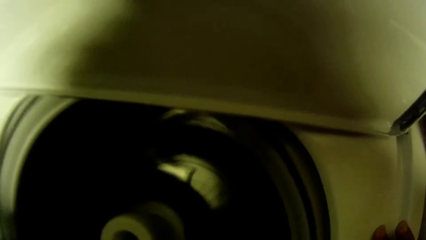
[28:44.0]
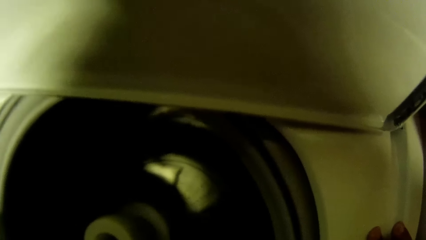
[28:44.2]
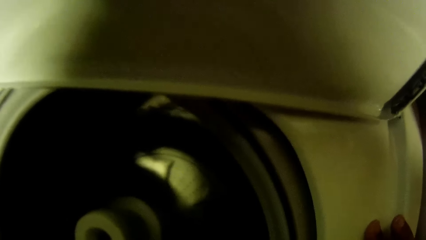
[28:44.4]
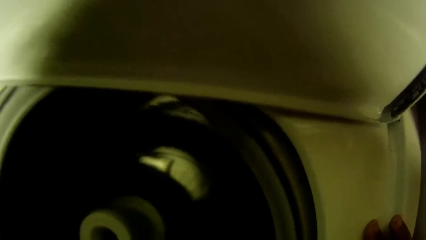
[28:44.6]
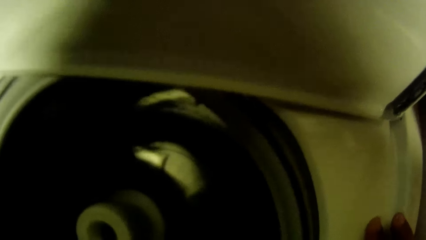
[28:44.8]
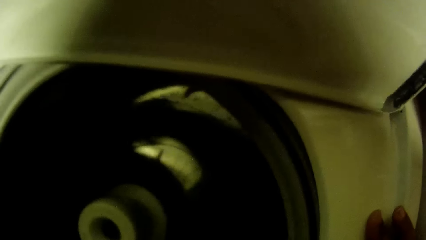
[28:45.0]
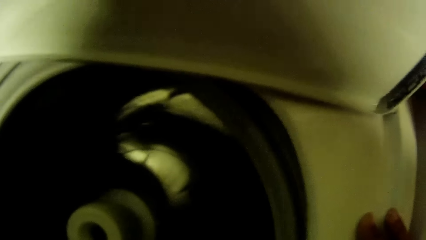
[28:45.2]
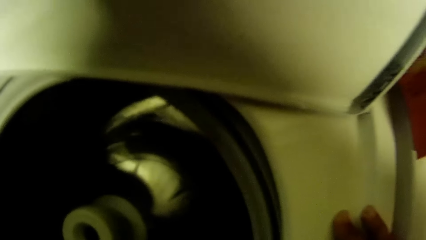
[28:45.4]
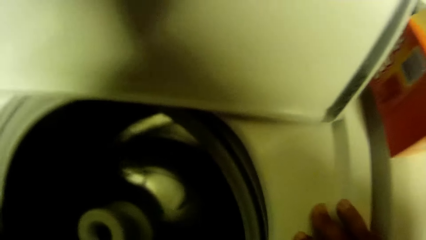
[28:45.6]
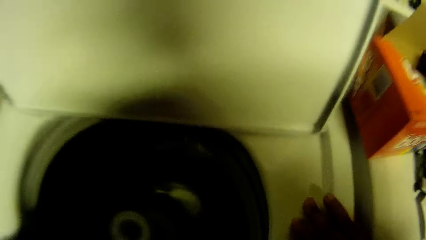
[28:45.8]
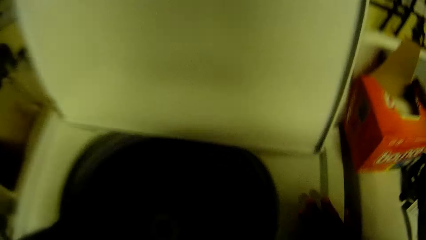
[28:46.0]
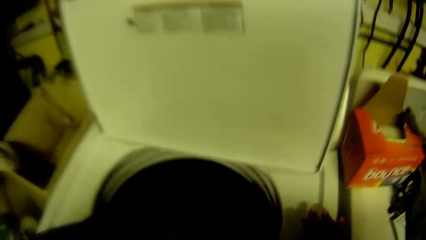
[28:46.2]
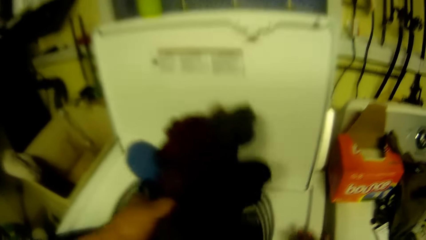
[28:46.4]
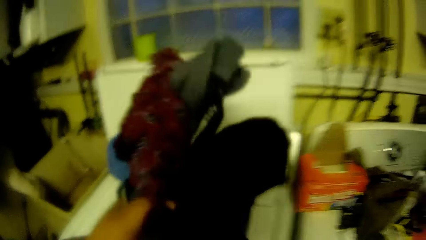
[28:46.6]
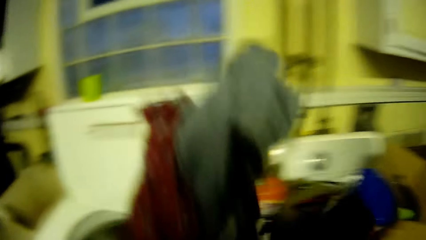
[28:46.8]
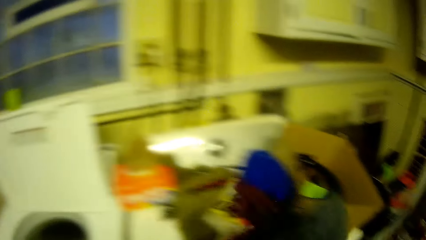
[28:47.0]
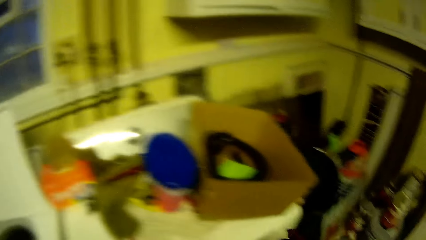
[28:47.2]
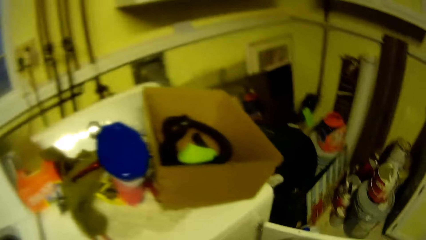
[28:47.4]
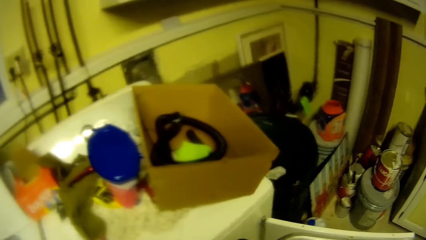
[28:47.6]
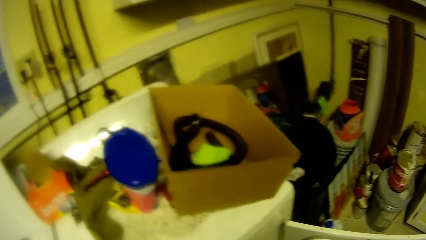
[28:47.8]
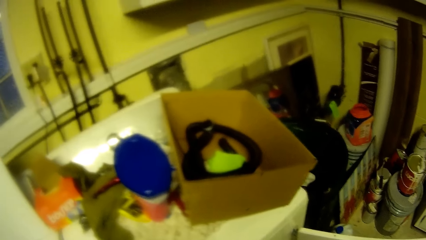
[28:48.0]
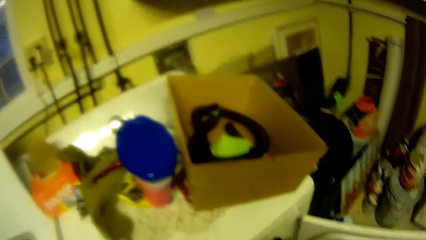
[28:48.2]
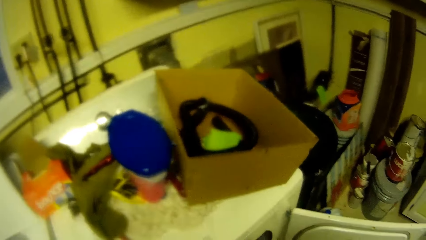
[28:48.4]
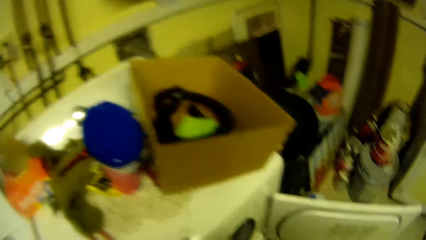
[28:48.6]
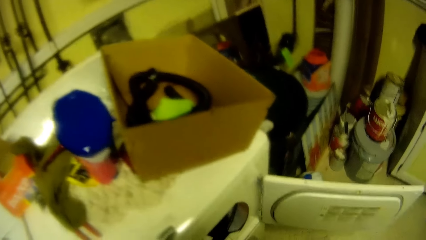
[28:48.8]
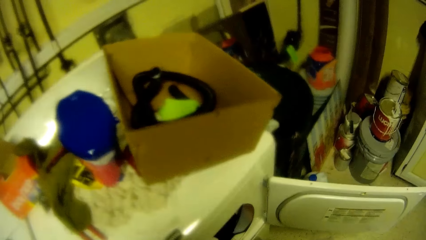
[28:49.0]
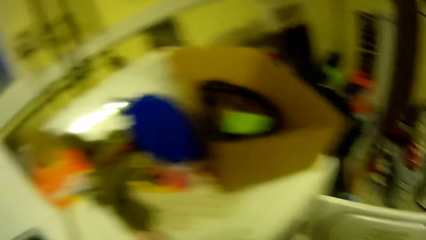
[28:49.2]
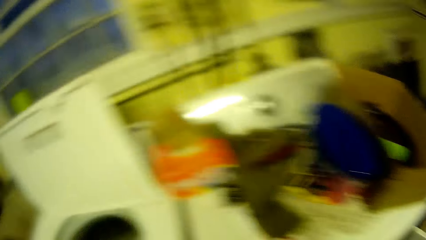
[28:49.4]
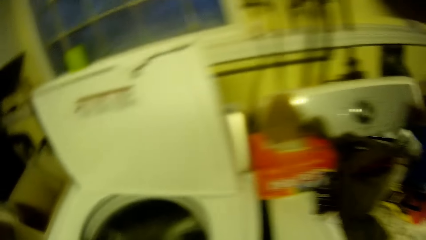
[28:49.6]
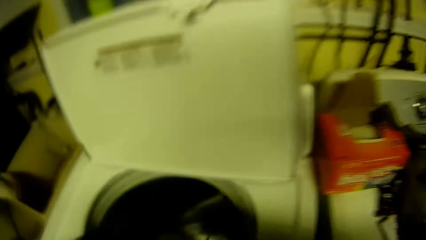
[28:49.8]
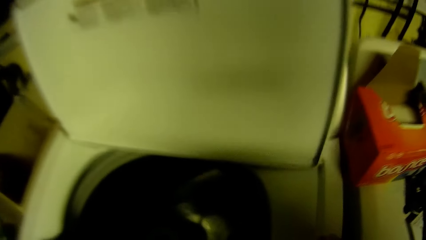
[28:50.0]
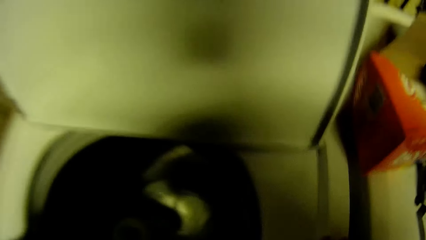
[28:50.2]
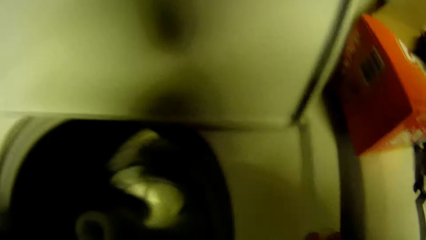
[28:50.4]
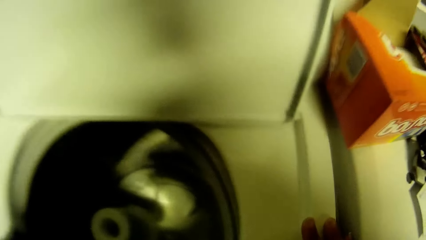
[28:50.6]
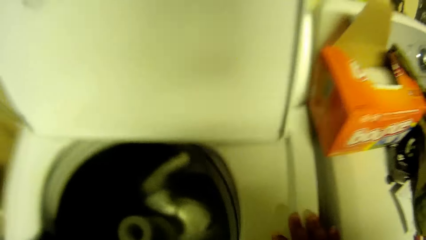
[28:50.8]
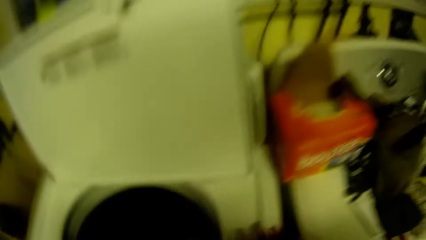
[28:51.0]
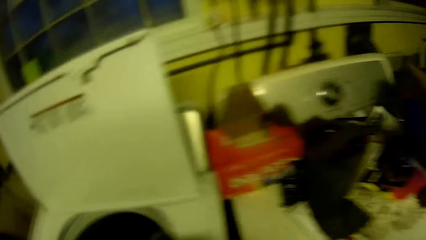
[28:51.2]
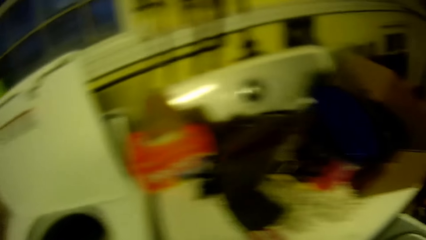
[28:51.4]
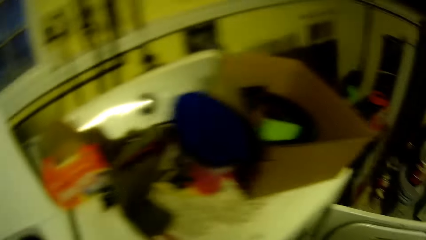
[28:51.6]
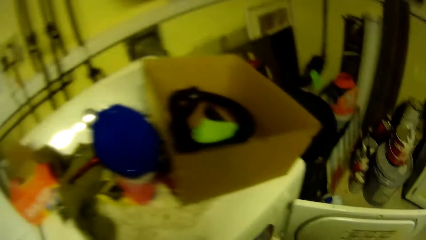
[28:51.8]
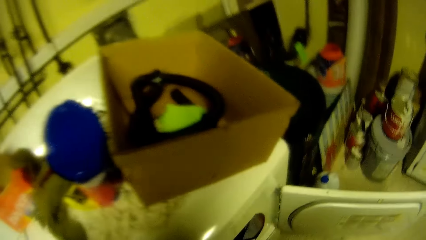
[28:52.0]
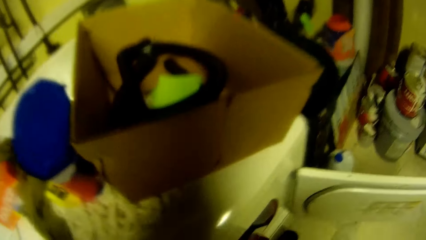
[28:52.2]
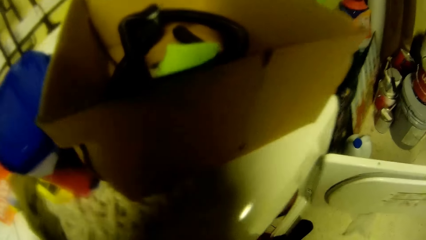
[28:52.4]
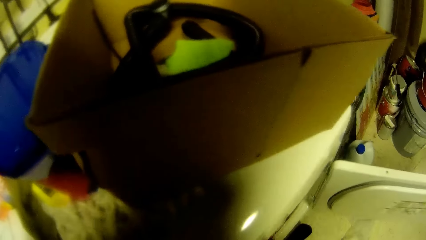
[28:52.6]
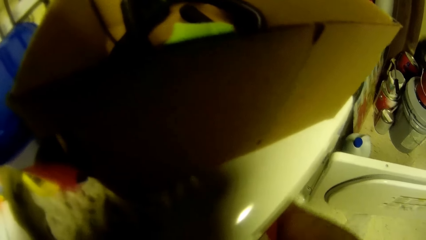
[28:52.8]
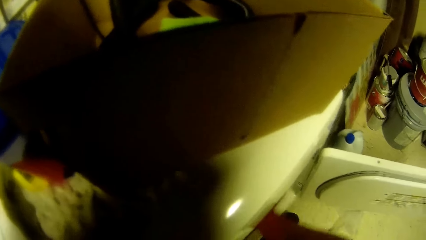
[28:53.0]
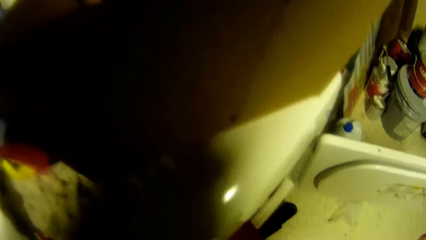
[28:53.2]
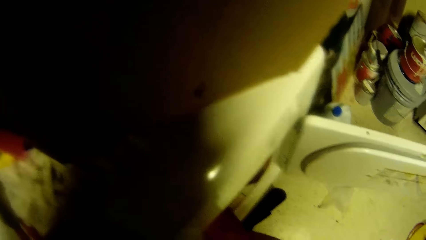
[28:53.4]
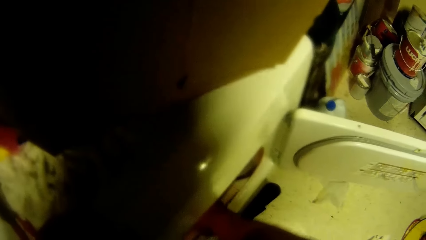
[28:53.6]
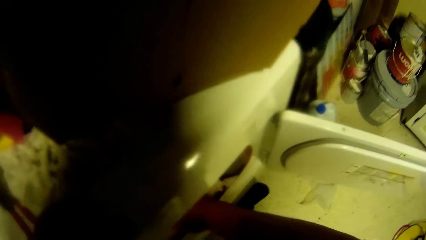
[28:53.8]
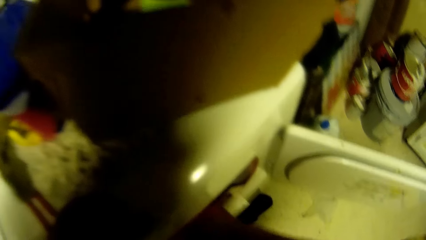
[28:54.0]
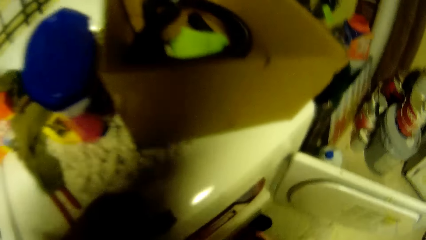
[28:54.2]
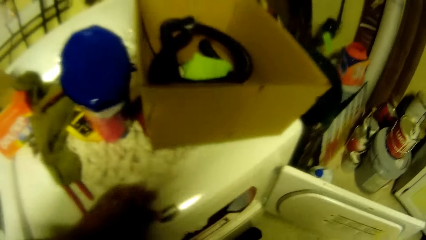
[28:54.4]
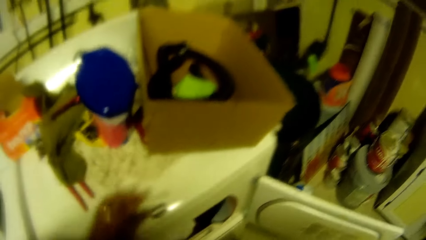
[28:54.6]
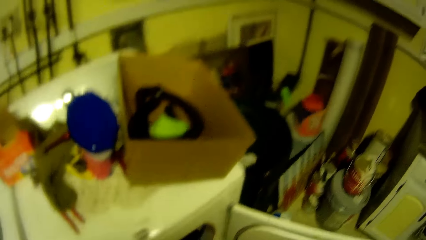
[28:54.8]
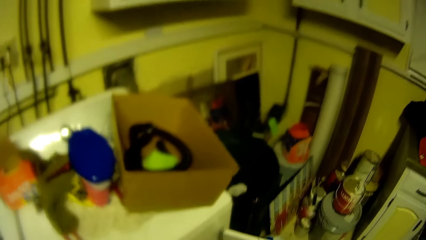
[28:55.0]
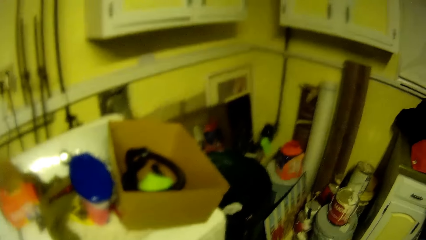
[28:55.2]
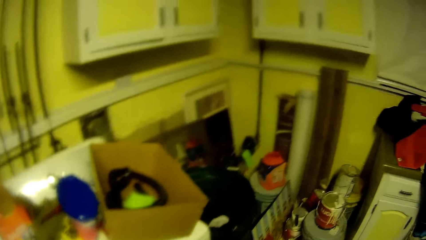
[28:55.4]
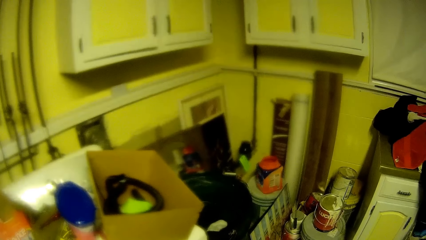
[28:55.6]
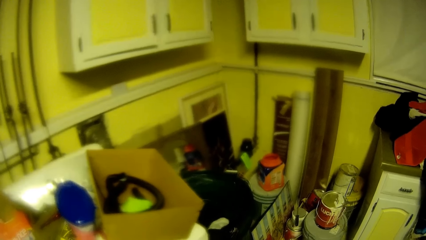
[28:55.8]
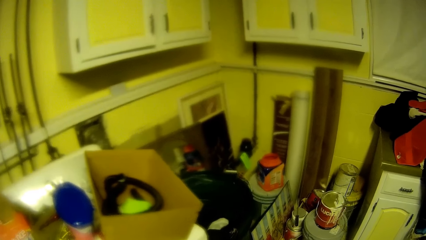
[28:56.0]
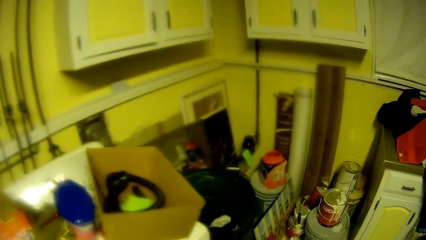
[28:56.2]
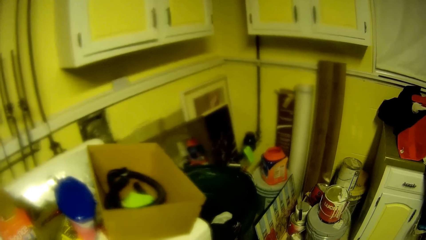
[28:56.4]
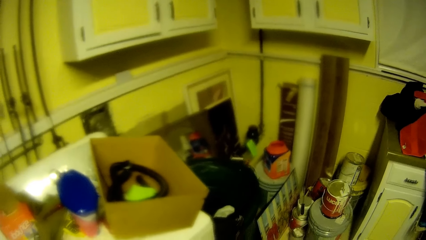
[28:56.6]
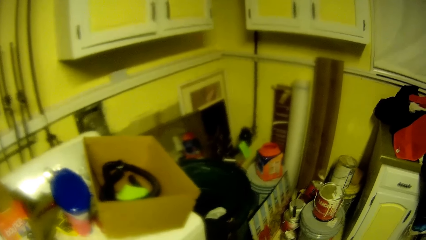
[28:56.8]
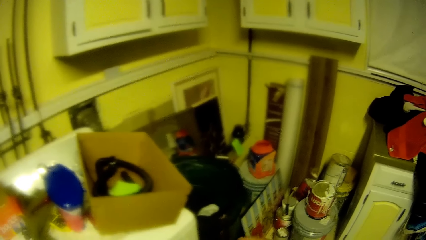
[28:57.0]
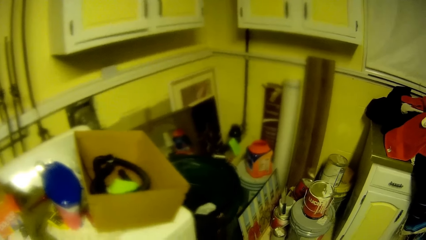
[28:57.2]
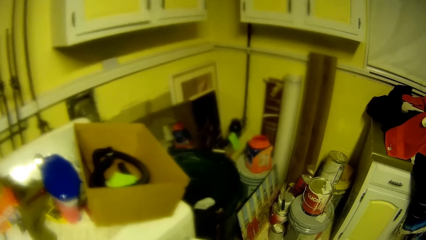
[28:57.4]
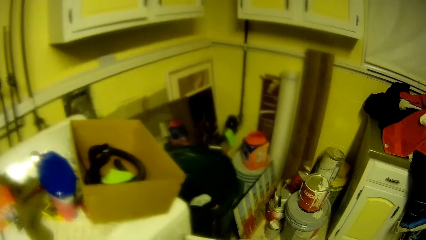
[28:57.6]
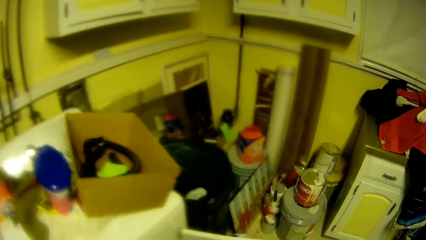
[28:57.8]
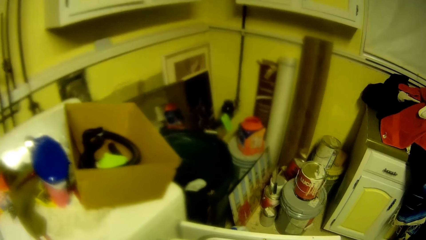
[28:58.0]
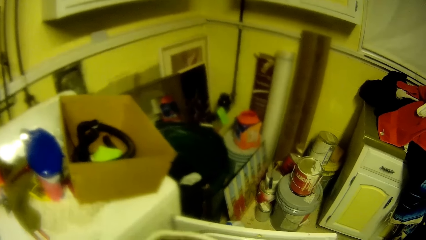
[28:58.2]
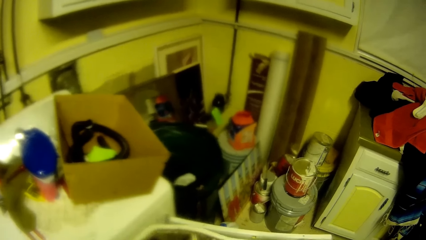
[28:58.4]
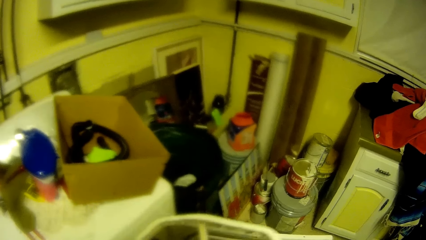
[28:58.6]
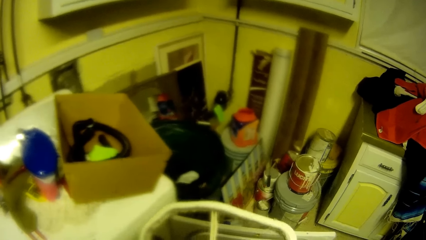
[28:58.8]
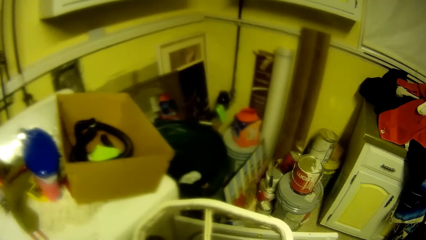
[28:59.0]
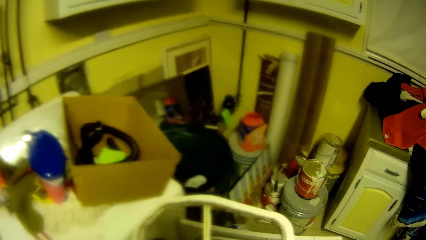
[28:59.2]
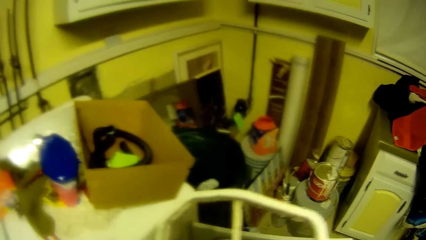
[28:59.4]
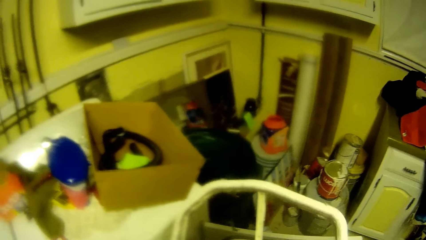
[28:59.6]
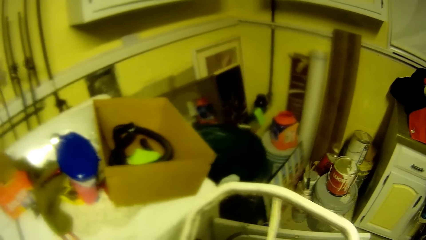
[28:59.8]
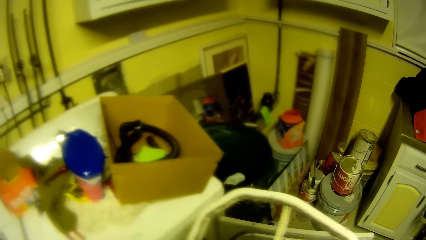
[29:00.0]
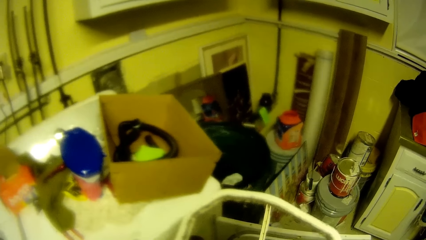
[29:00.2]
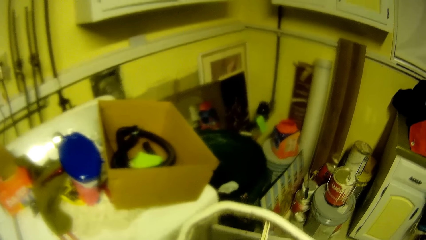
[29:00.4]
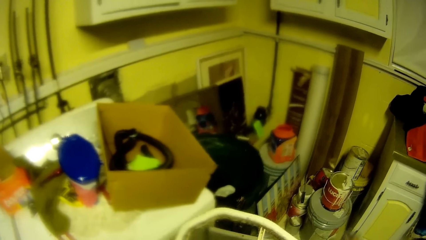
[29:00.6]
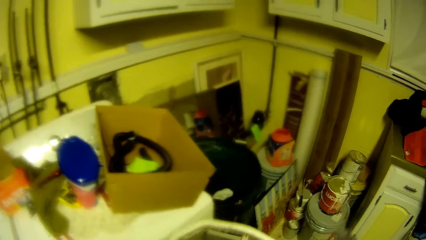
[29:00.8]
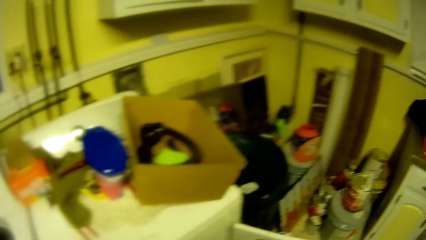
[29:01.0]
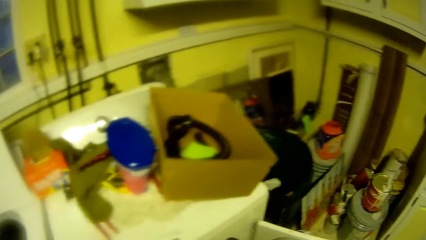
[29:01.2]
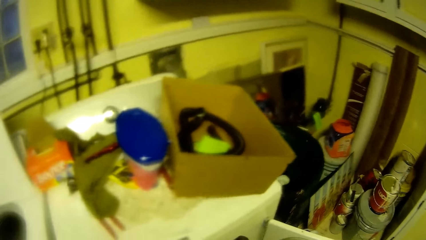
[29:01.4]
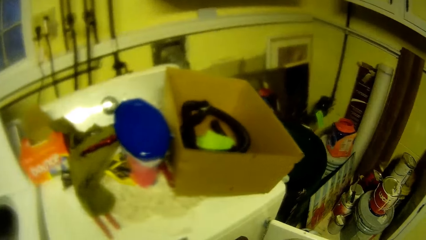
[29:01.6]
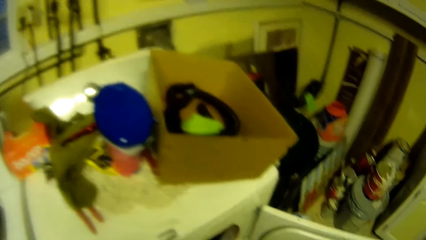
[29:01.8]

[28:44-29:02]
The camera wearer picks a bunch of cloth out of the washing machine with his left hand. He places the bunch of cloth in the washing machine with his left hand. He removes a net from the washing machine with his right hand. He does something.
